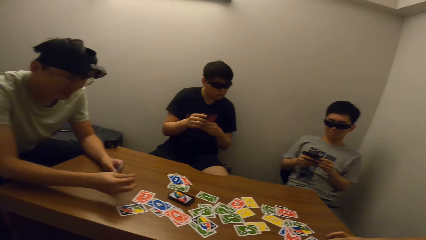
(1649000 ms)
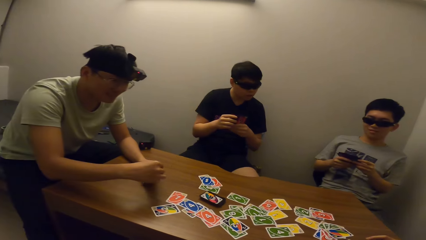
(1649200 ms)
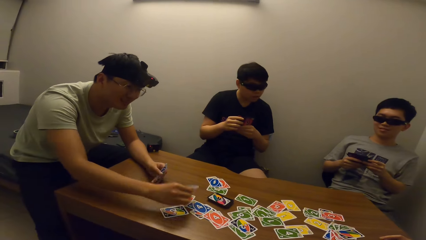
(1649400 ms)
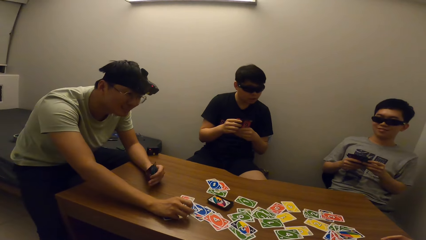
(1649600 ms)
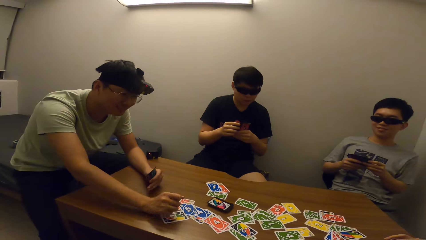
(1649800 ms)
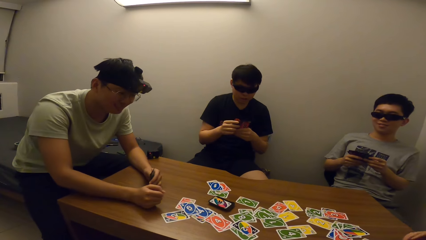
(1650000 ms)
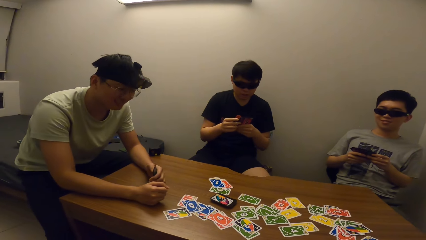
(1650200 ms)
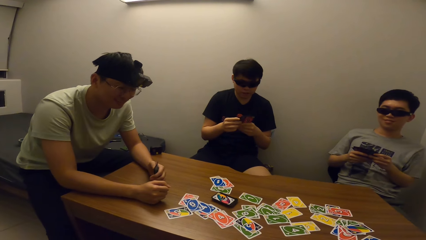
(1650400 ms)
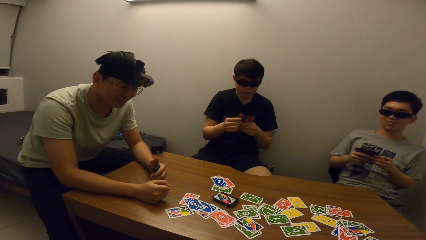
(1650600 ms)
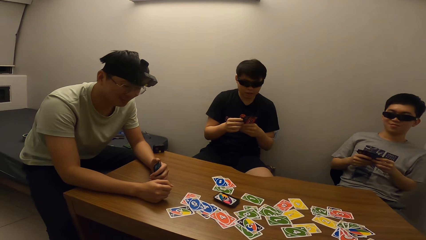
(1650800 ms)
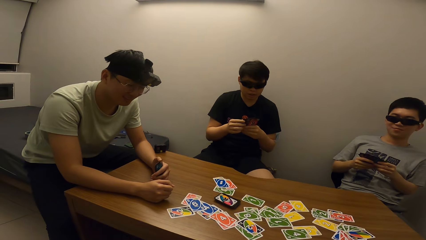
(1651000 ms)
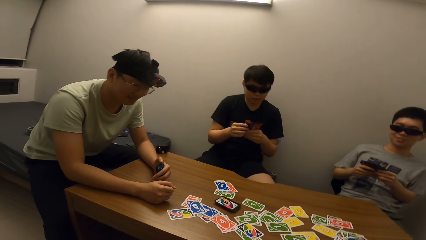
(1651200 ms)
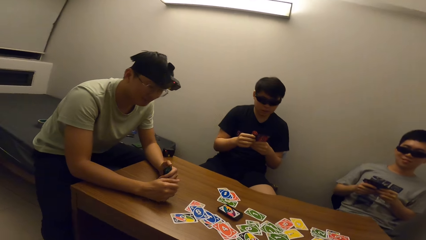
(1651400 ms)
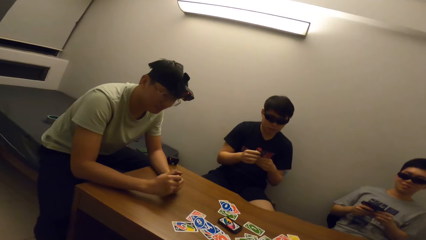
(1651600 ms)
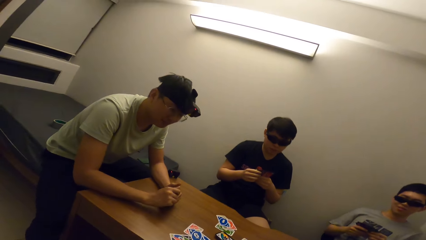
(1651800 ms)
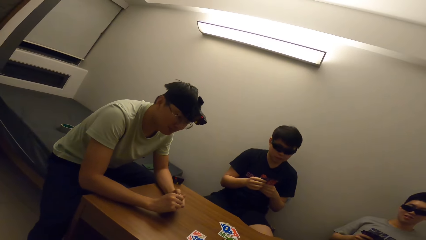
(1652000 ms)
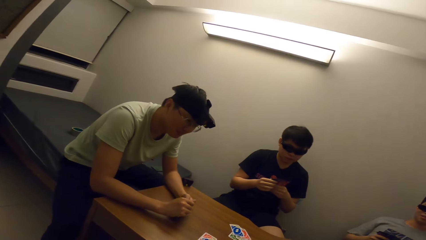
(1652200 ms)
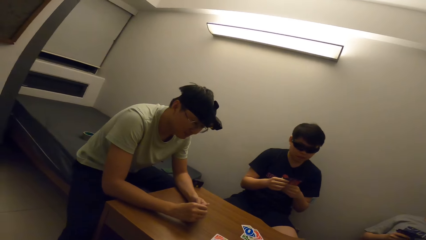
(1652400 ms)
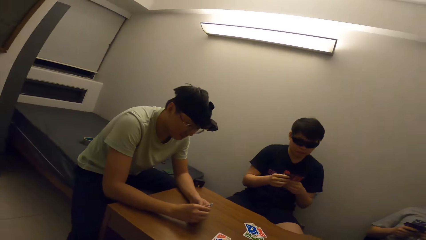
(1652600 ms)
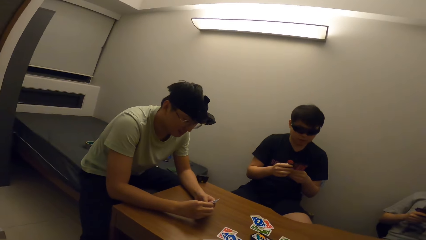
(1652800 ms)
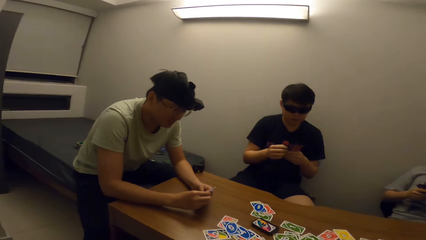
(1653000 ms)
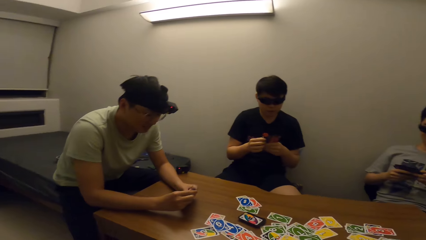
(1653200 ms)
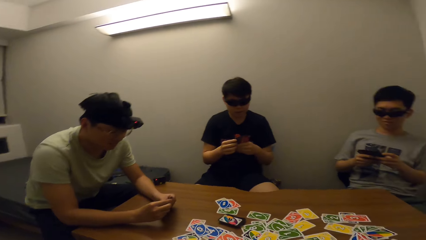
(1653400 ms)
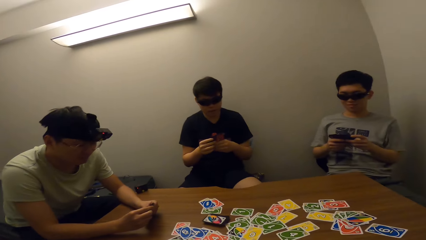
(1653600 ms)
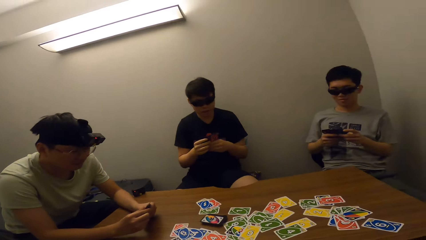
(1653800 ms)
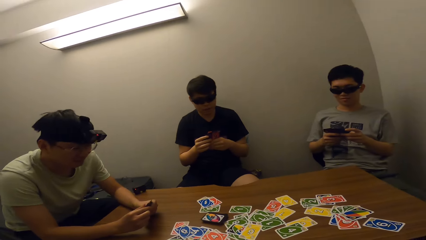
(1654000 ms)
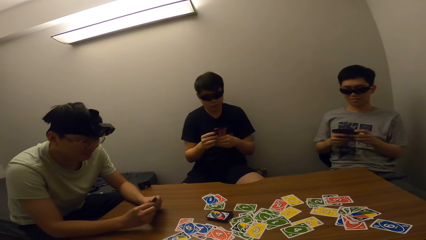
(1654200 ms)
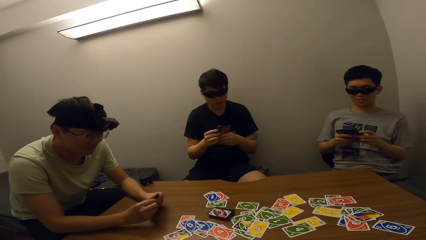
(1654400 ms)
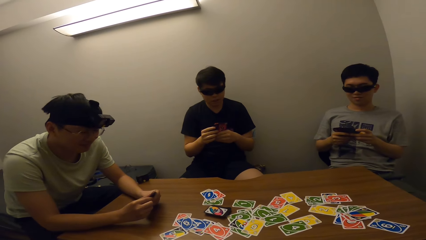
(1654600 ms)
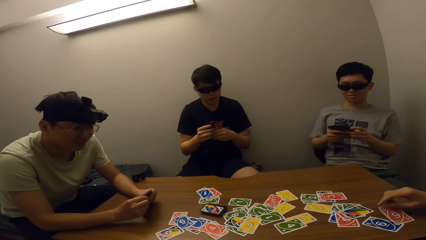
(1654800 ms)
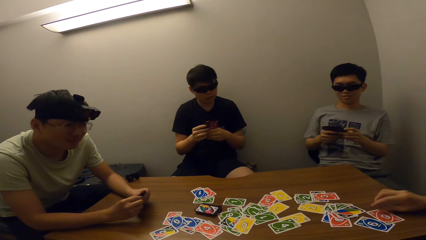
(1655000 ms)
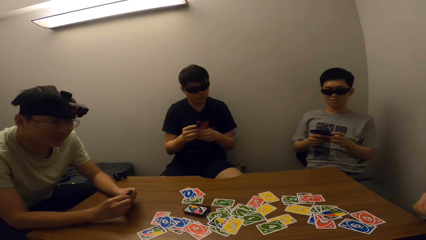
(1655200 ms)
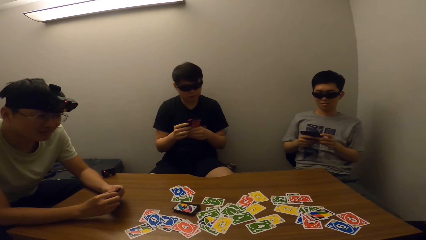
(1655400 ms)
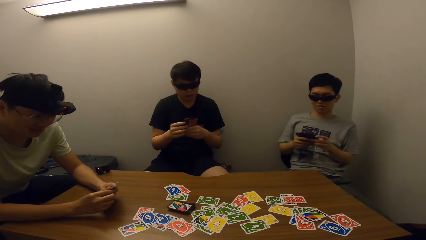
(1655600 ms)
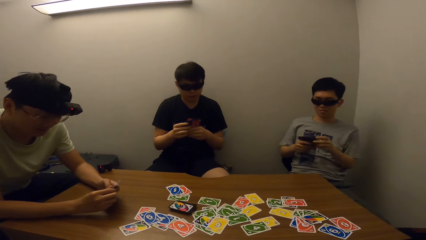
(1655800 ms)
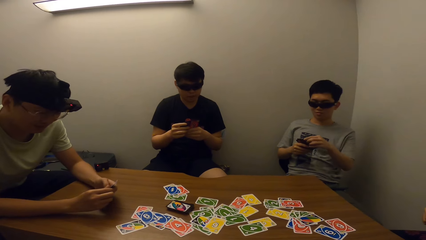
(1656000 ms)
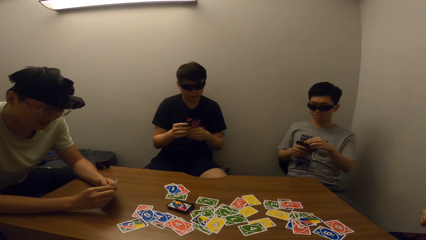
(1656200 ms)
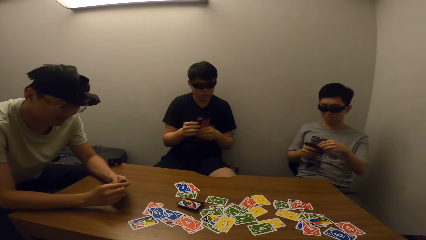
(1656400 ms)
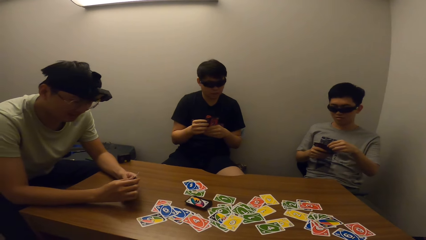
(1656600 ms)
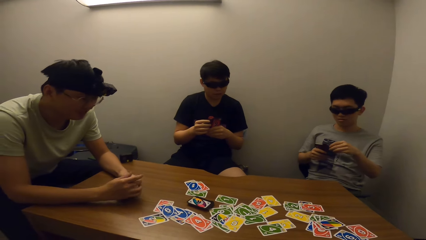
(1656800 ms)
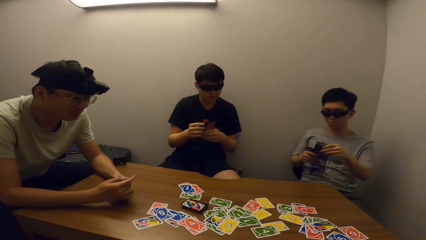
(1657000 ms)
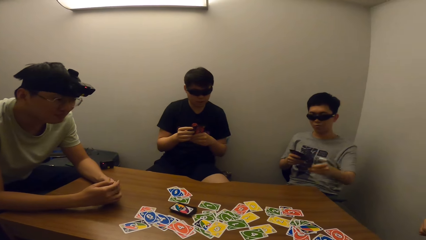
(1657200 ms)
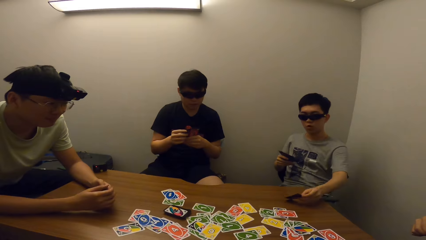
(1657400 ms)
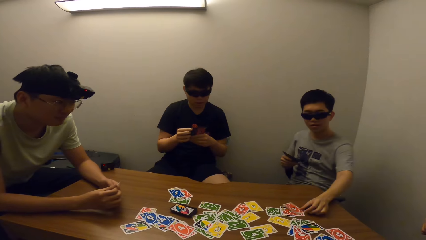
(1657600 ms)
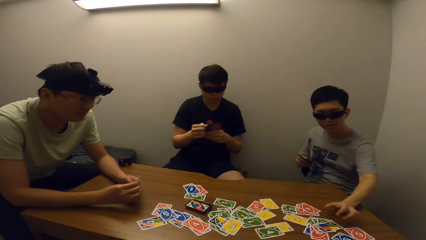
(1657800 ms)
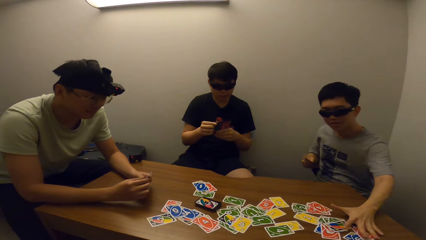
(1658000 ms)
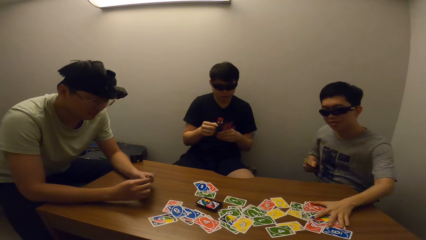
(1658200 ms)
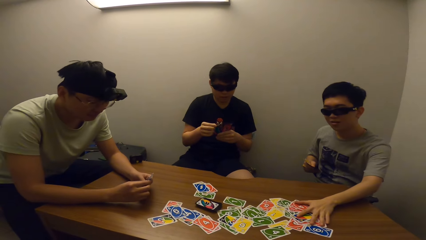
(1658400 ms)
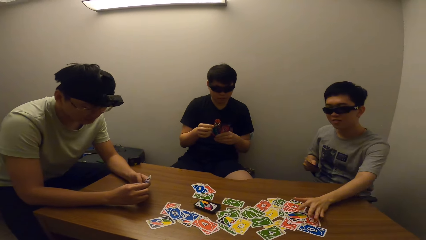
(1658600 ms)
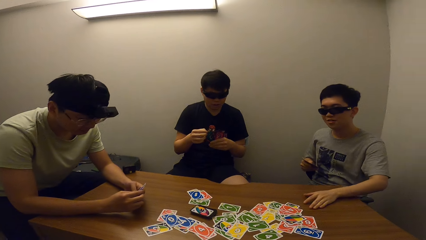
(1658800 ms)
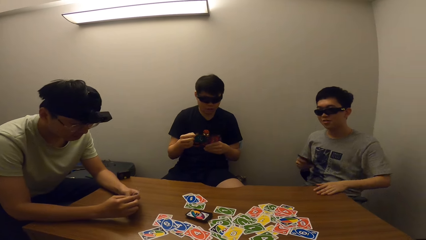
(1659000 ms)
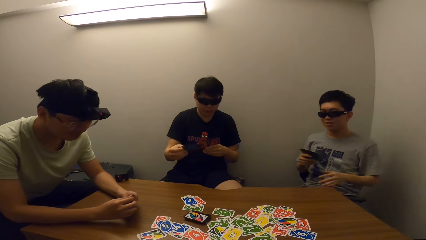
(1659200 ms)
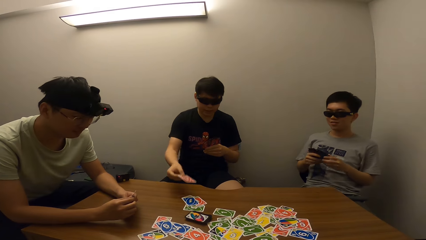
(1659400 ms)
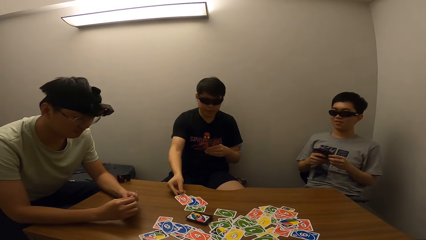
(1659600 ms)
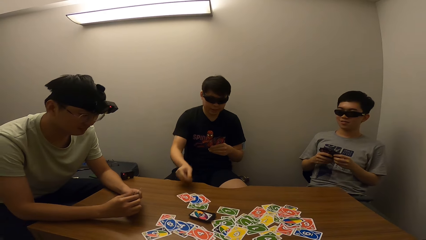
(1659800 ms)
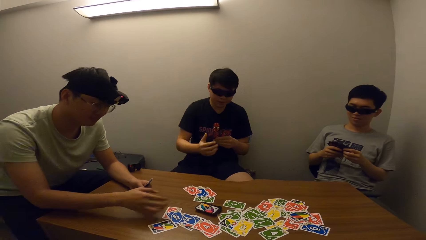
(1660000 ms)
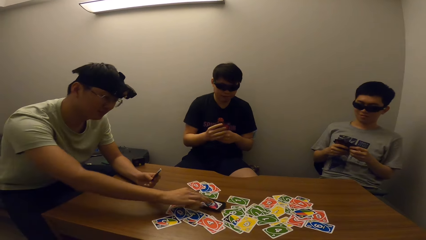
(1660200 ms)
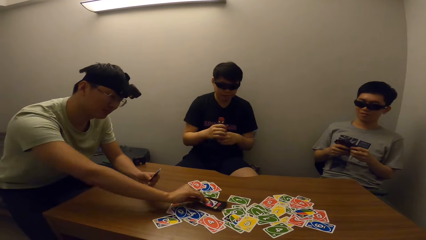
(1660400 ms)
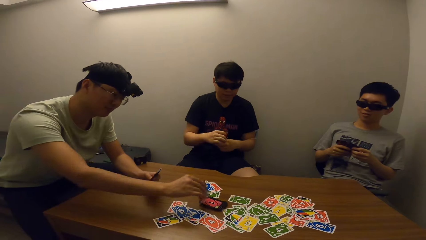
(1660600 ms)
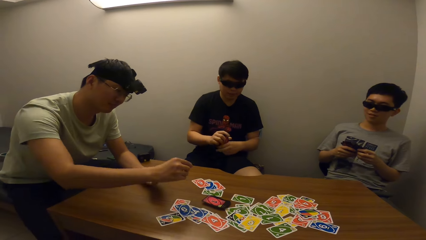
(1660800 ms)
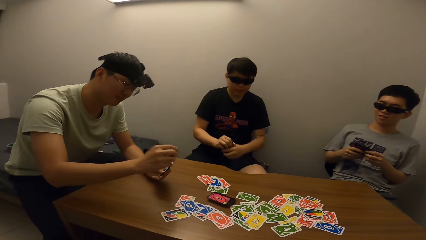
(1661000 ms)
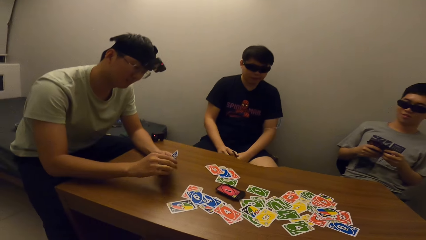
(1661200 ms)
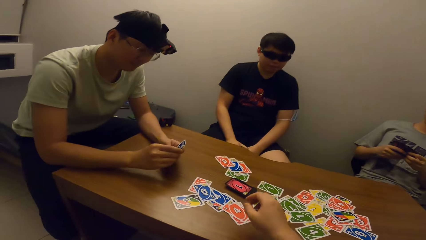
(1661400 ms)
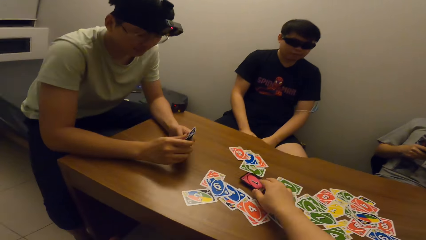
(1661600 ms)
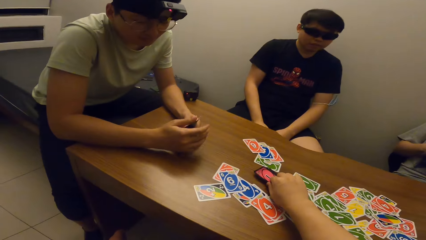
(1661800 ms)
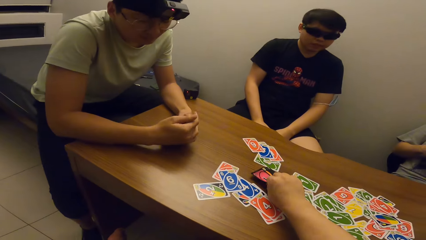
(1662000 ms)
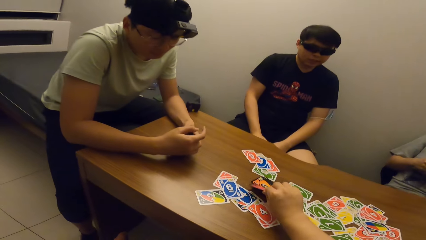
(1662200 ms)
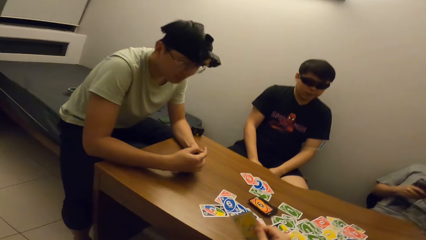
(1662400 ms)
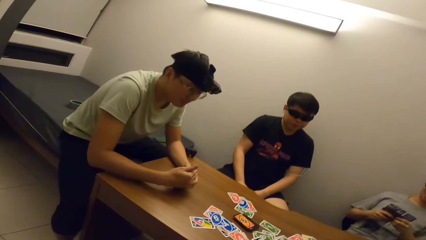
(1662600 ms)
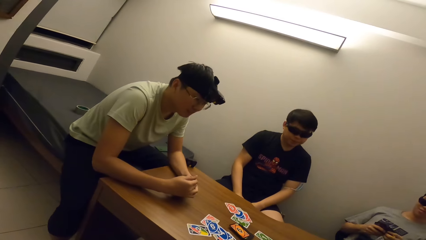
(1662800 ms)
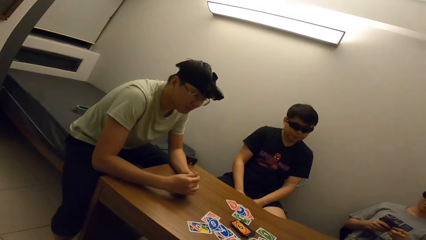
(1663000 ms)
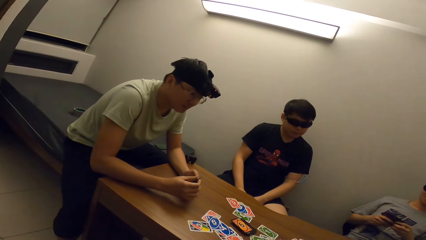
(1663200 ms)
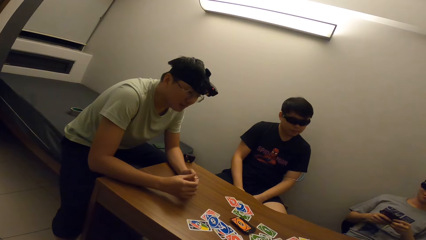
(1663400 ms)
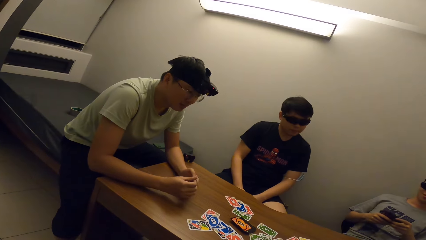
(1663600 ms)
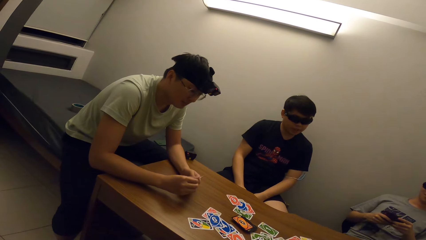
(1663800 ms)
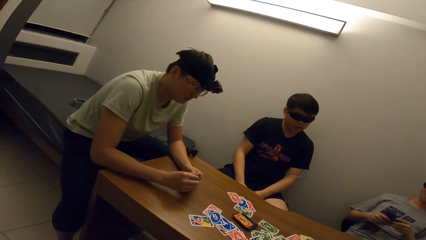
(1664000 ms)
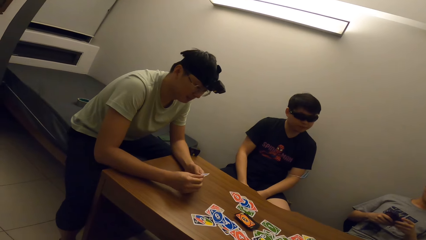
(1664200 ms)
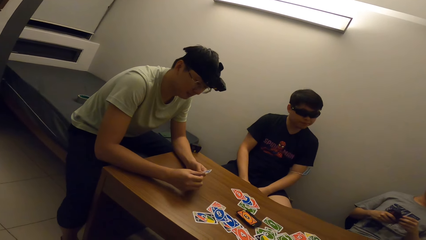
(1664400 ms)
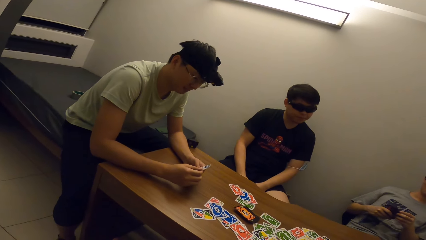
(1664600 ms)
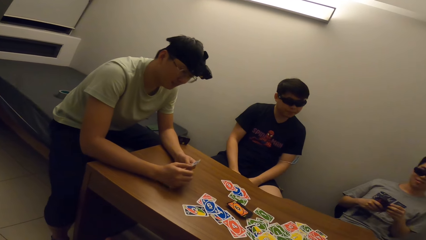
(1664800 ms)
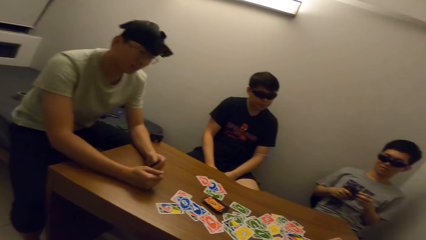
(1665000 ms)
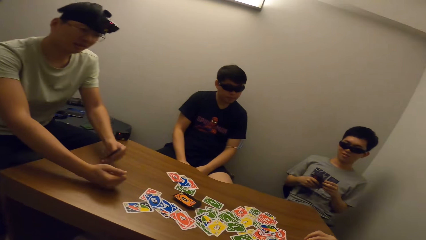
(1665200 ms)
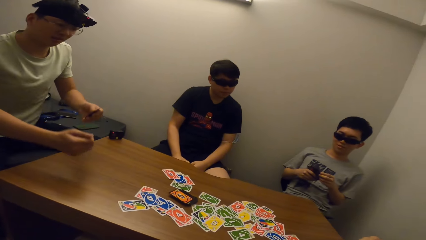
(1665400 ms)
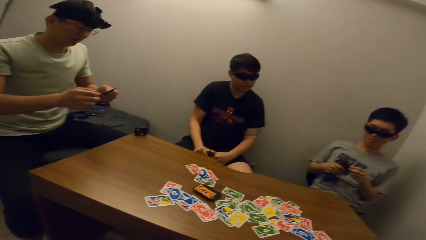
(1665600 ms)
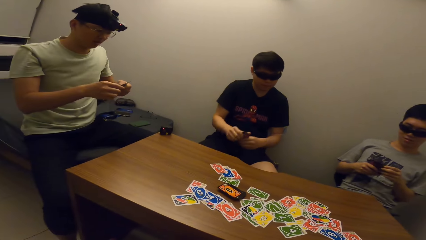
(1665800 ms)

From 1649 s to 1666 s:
A man drops a card on the table with his right hand. Another man drops a card on the table with his right hand. A third man takes a card from his right hand with his left hand. The third man drops the card on the table with his left hand. The third man pushes the cards on the table with his left hand and collects the cards. A fourth man takes a card from his left hand with his right hand and drops the card on the table with his right hand. The first man picks a card on the table with his right hand. The camera wearer picks a card on the table with his right hand.
